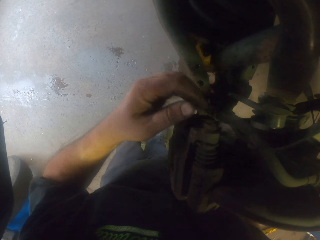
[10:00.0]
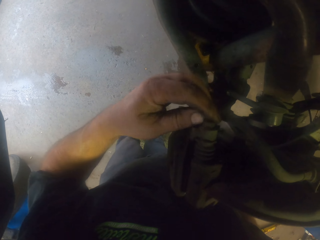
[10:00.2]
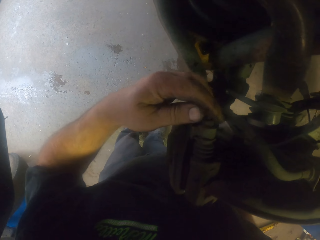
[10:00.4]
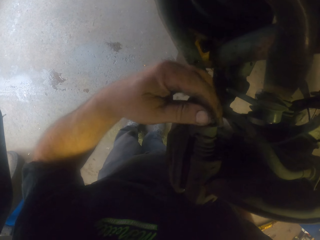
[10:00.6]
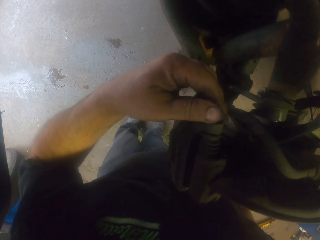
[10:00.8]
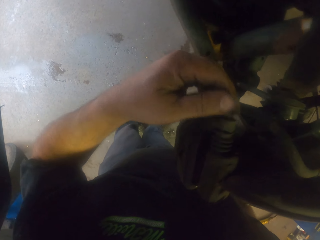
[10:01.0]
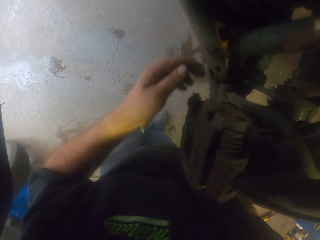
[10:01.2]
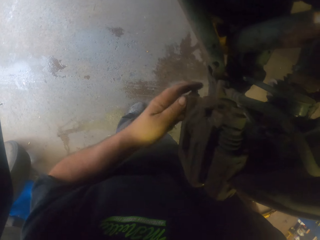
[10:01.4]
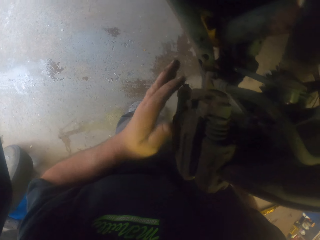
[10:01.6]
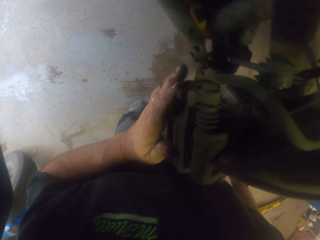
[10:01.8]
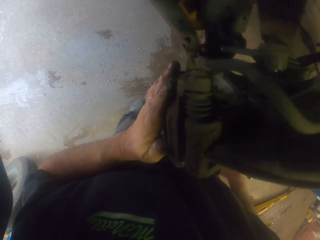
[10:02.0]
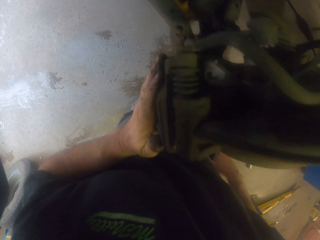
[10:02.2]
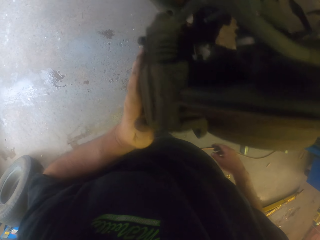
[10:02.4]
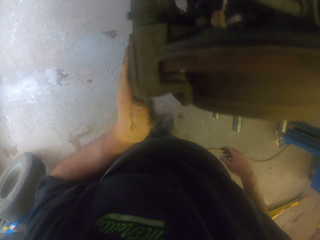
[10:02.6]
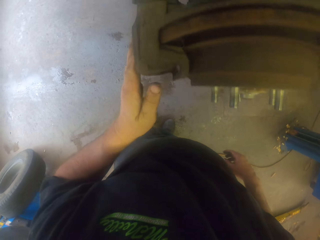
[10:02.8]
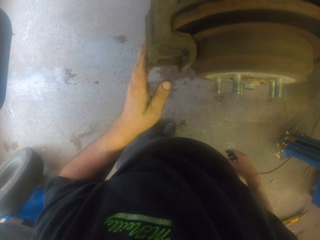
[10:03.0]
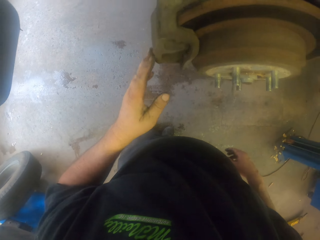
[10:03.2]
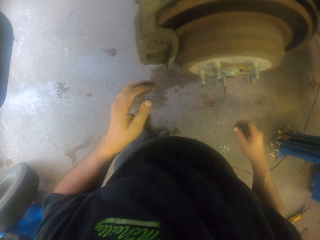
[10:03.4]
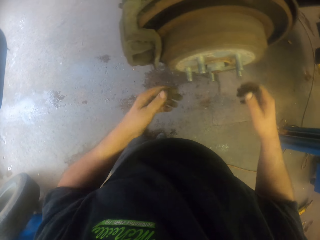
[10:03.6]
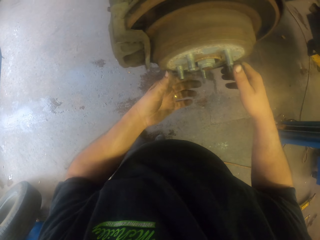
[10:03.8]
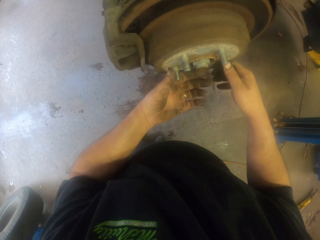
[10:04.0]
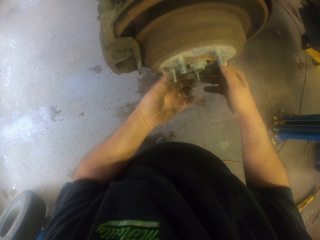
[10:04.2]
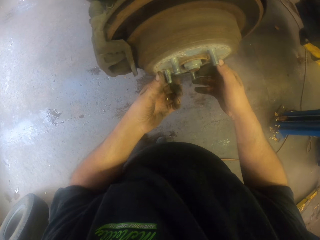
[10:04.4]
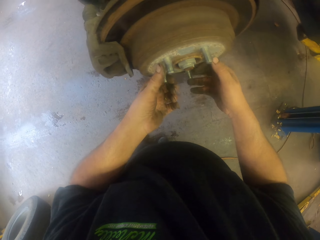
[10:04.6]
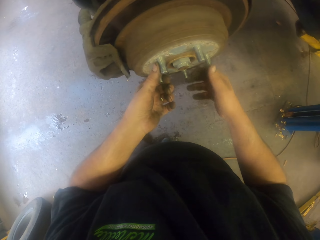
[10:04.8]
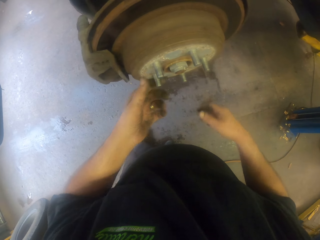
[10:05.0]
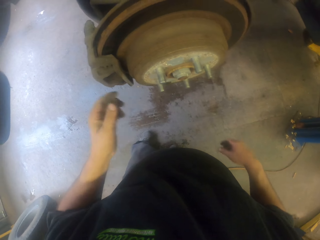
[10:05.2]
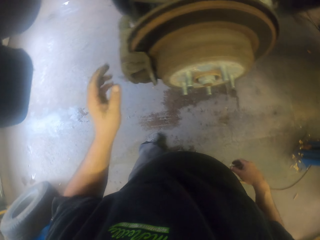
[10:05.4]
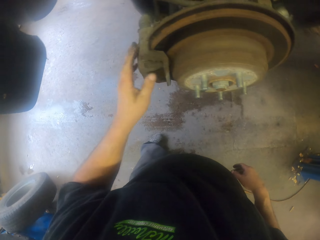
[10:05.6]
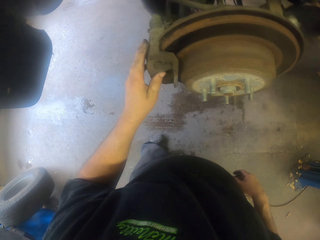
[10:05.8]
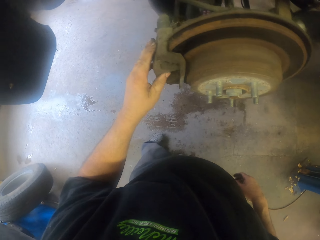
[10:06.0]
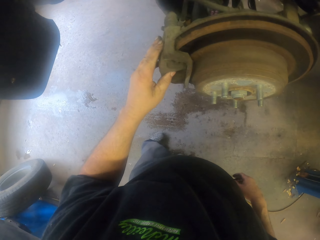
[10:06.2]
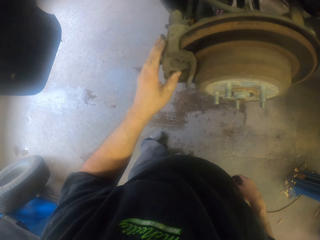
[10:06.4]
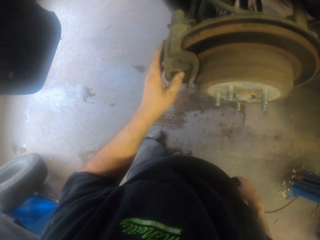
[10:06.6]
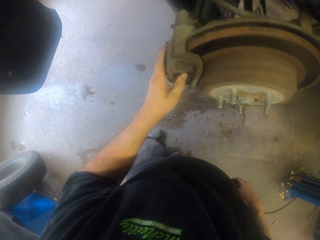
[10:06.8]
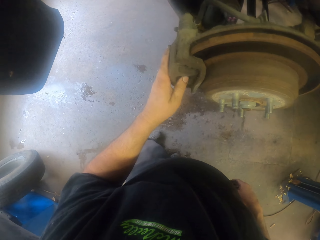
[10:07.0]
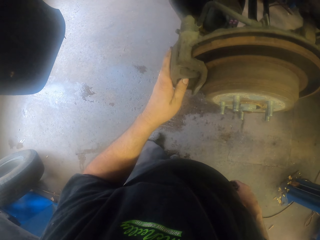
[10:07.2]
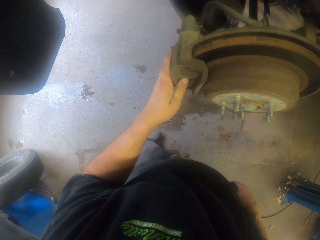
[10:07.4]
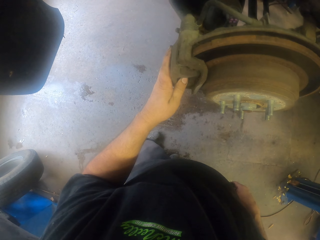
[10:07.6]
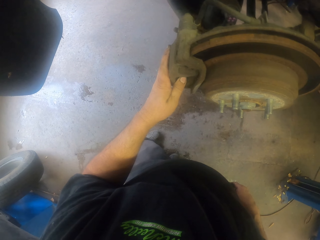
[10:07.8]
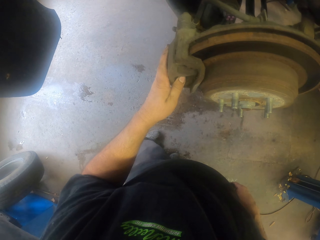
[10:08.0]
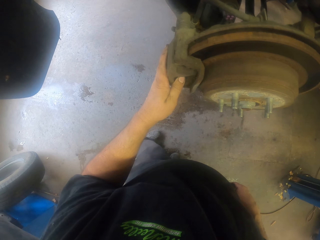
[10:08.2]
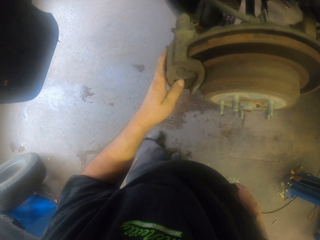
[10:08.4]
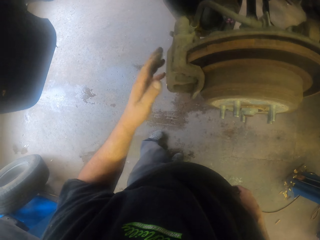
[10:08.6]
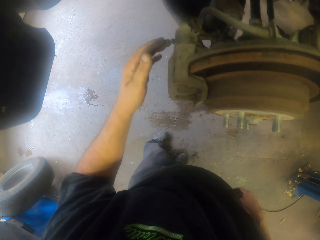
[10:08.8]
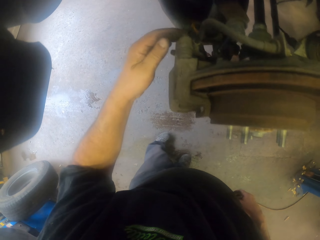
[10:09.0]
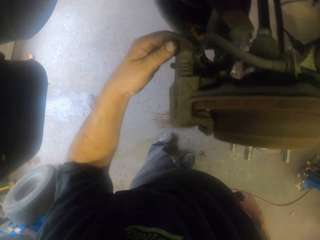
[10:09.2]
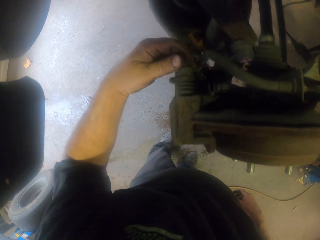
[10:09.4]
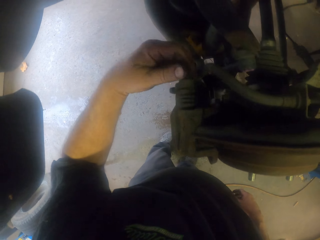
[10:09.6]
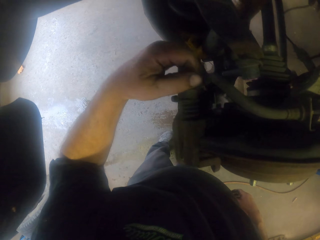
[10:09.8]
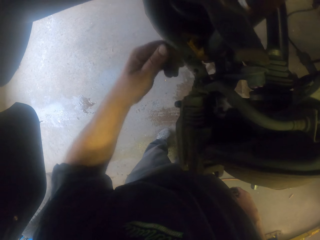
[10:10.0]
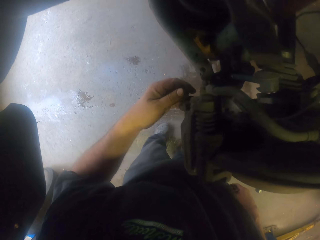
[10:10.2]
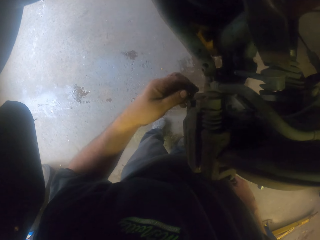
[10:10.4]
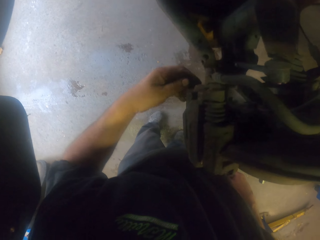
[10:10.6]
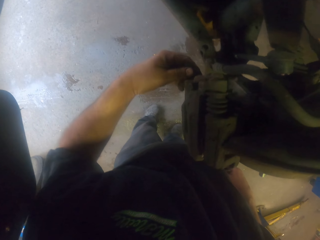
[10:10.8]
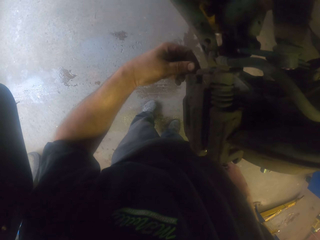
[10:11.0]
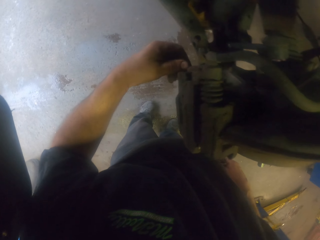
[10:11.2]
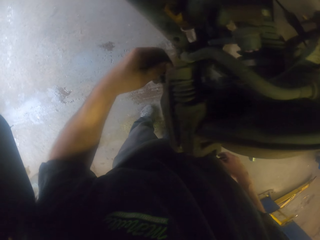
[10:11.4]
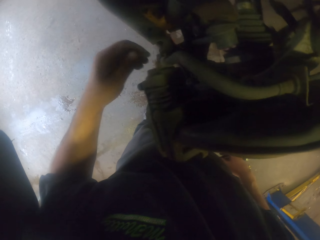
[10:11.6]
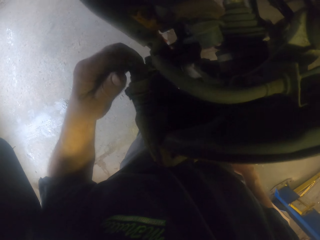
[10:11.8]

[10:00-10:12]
The camera wearer touches the caliper housing. They touch the wheel hub. They touch the caliper housing. They turn to the side. They rotate the bolt with a hand. They rotate a car tyre metal. They rotate the bolt with a hand again.

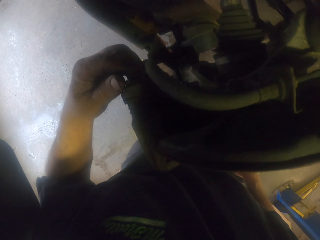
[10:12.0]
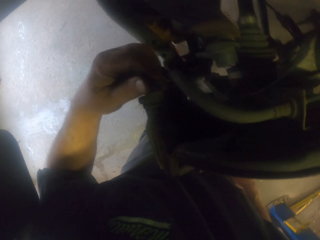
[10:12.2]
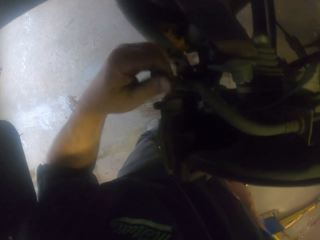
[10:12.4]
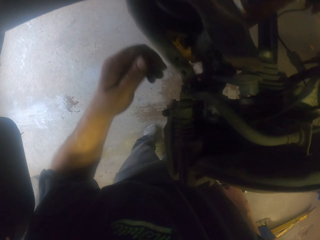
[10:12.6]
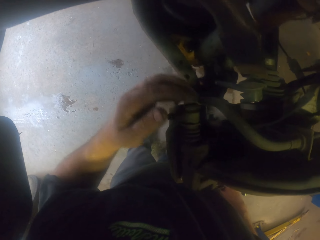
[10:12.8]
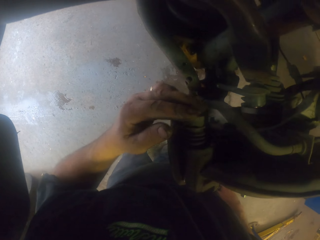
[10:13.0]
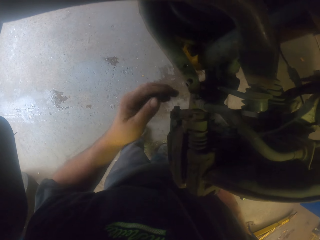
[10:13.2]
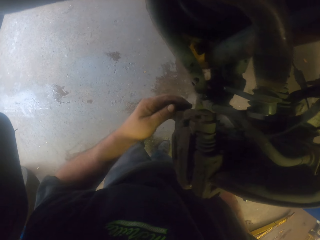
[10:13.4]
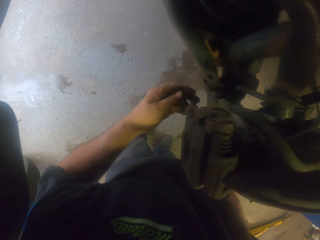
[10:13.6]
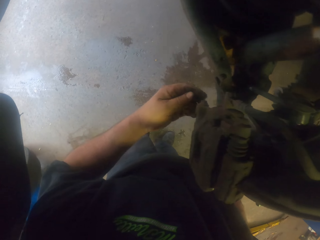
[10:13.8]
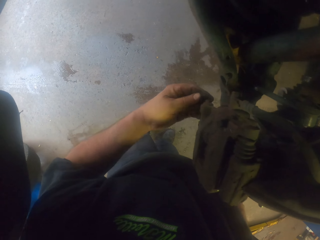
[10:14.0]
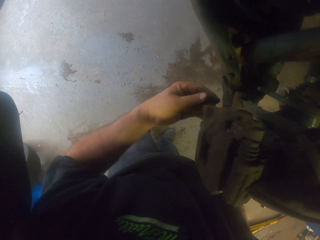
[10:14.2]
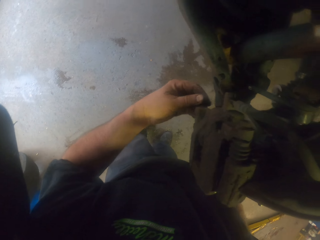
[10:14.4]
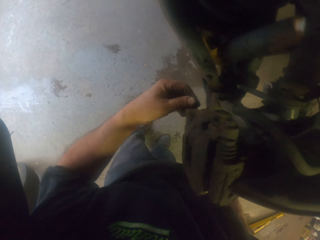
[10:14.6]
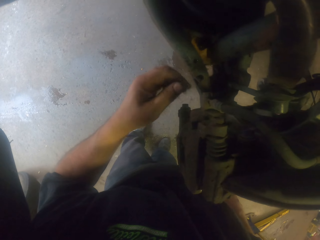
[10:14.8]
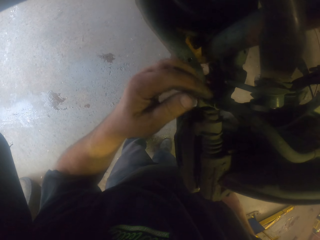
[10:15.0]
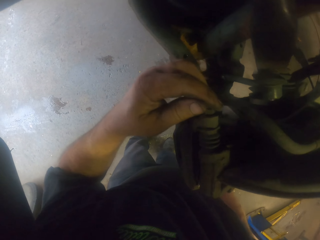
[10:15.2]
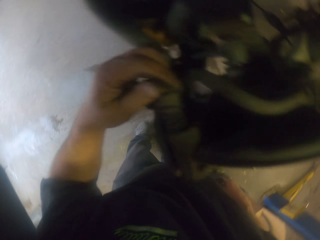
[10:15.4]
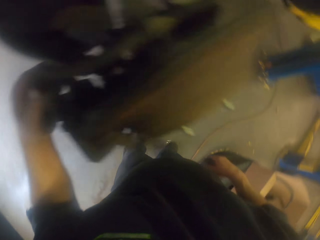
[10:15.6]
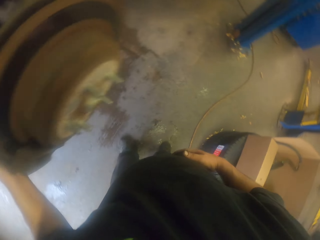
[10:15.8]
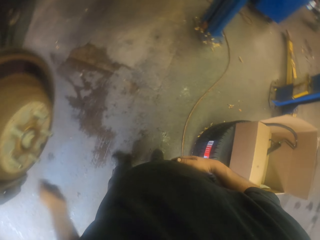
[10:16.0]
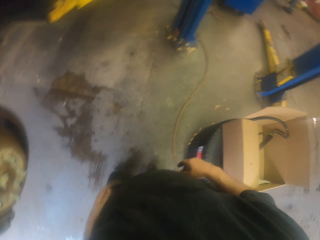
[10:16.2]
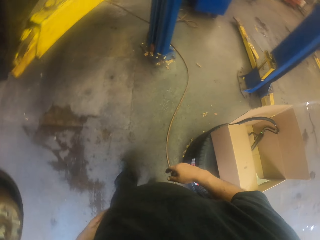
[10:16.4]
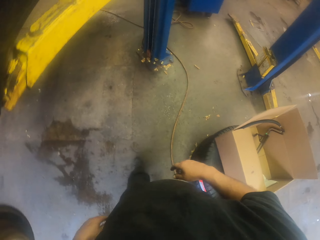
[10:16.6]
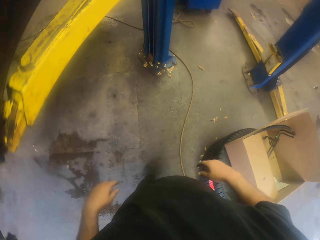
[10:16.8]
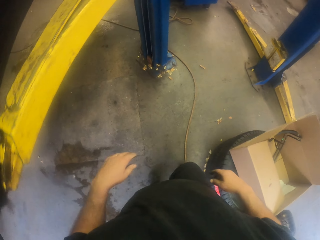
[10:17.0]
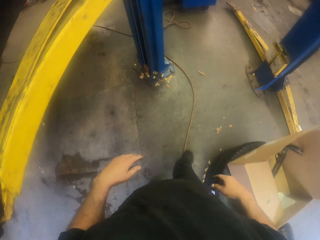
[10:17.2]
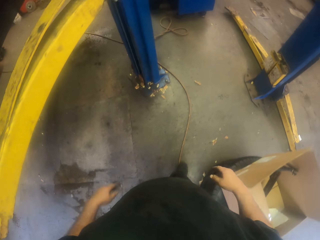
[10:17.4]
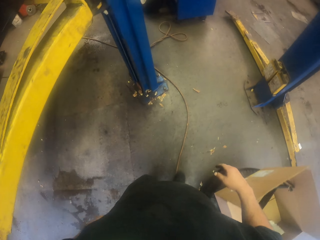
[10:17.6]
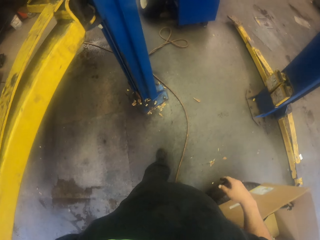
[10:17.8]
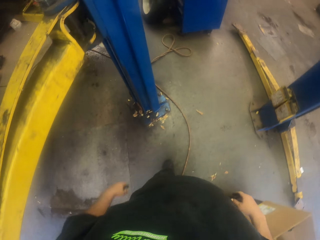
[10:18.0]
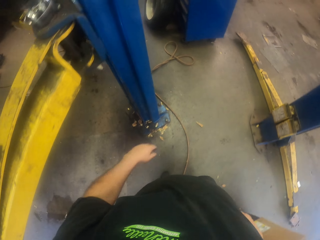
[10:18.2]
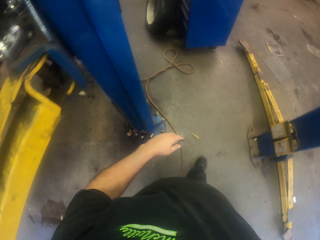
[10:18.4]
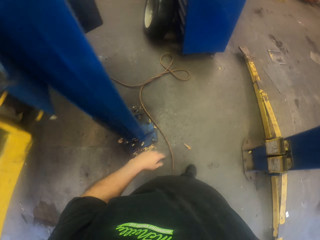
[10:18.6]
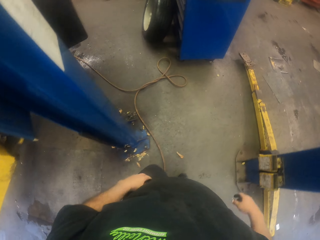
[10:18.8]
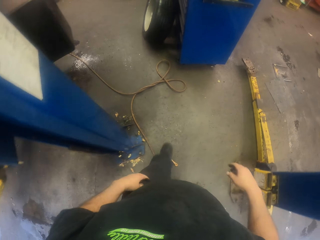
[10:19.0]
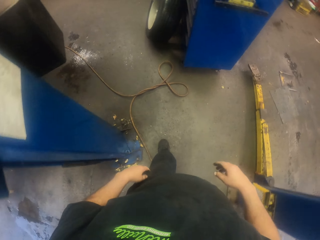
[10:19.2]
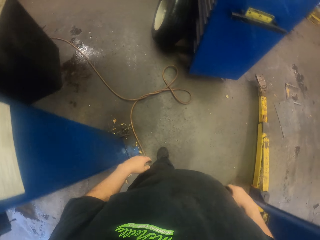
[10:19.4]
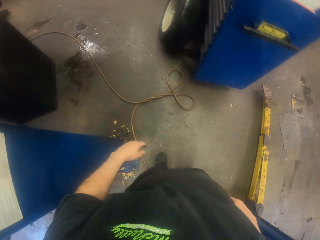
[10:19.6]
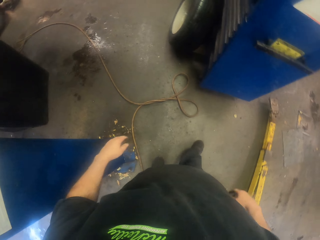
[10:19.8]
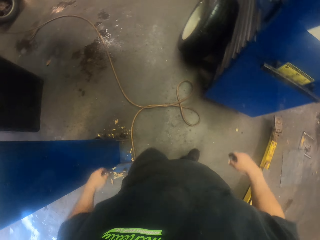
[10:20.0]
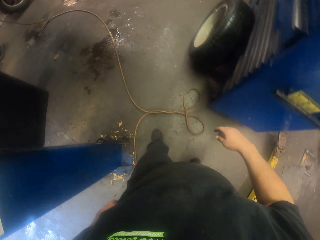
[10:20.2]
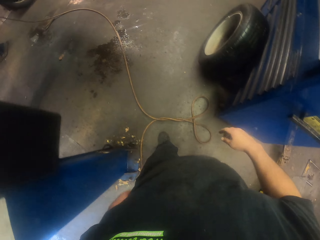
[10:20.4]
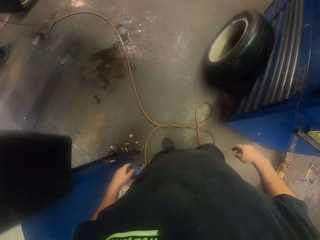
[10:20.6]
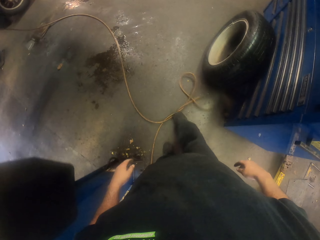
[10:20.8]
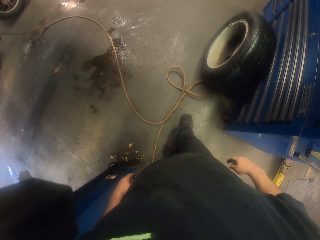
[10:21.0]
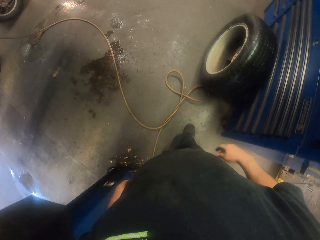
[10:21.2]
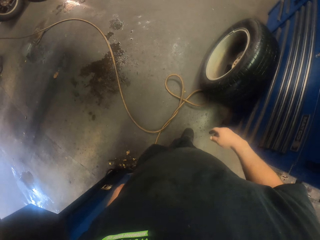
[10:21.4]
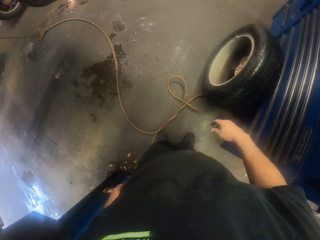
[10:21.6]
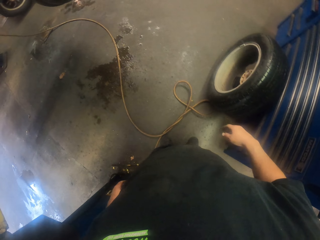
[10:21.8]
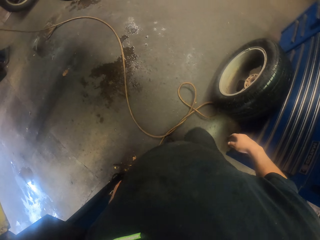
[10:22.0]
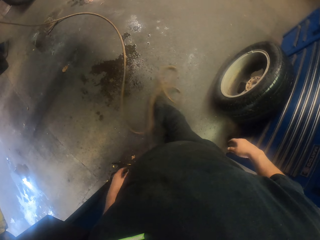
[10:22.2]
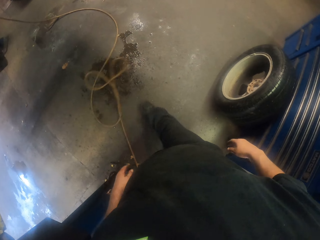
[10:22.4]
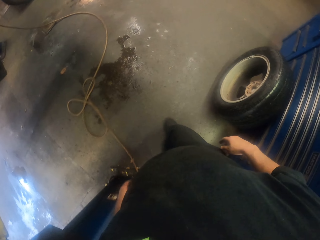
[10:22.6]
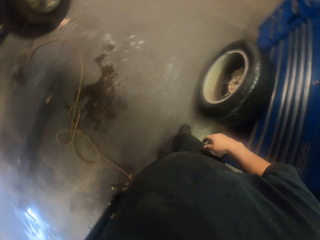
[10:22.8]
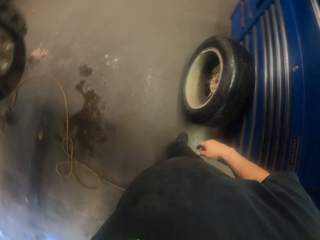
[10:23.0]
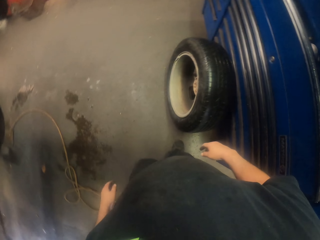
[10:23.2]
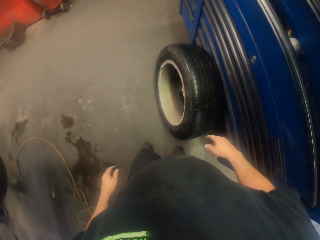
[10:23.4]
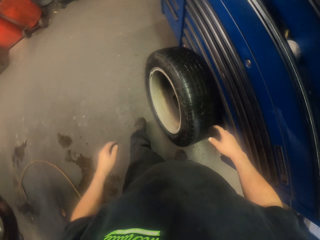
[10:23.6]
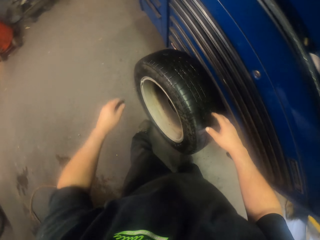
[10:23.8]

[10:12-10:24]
The camera wearer turns to the side. They touch the bolt. They touch the bolt again. They hold the car tyre metal. They touch the bolt again. They turn to the side. They walk around. They hit the hose pipe with the right leg. They hit the hose pipe again with the right leg.
